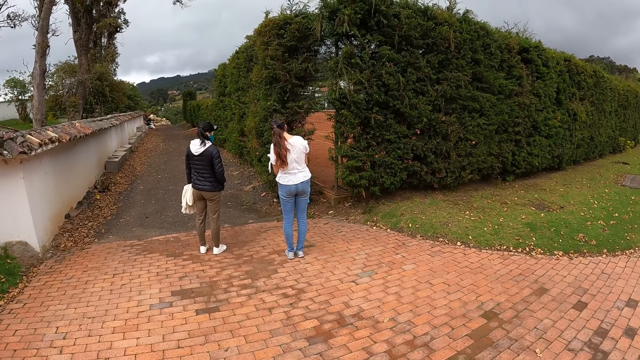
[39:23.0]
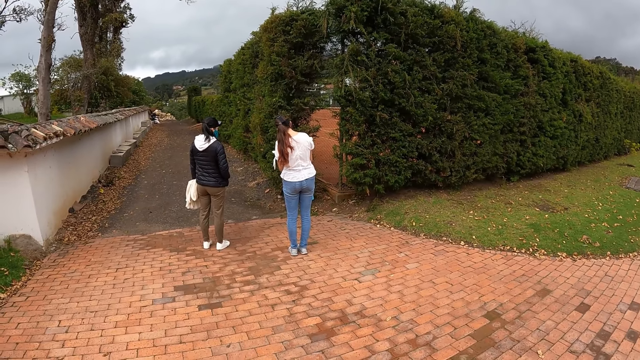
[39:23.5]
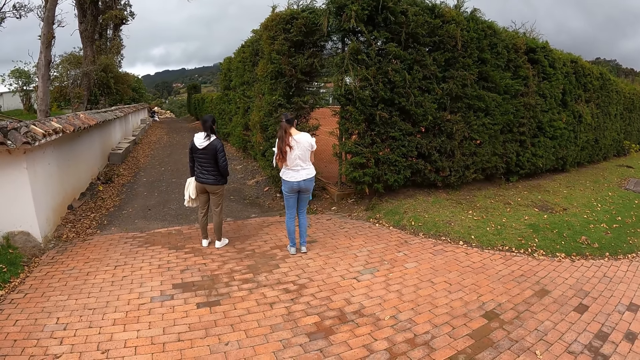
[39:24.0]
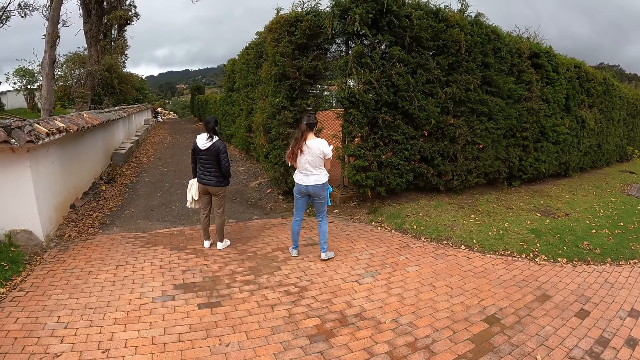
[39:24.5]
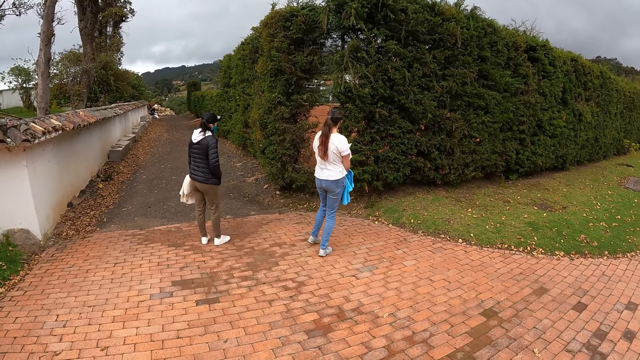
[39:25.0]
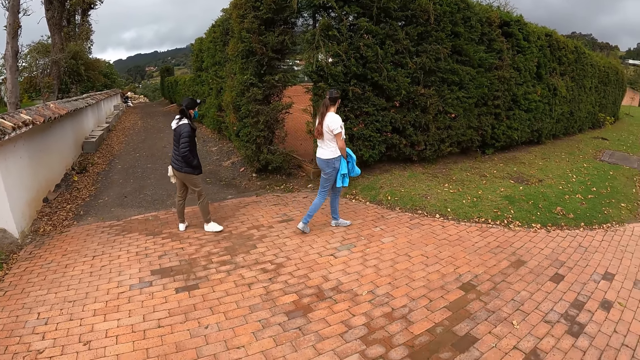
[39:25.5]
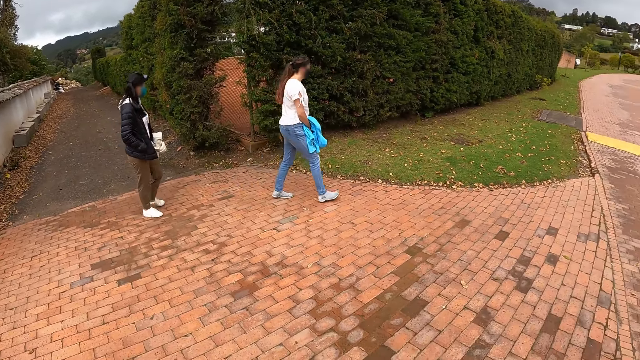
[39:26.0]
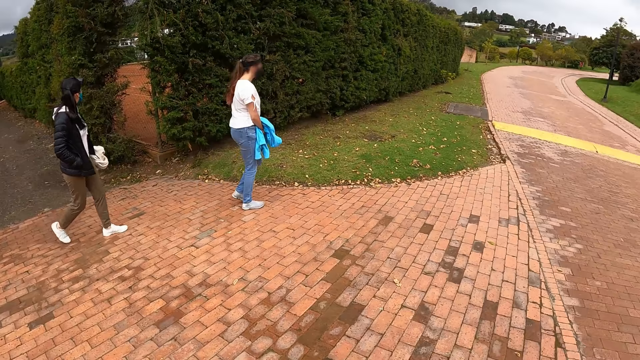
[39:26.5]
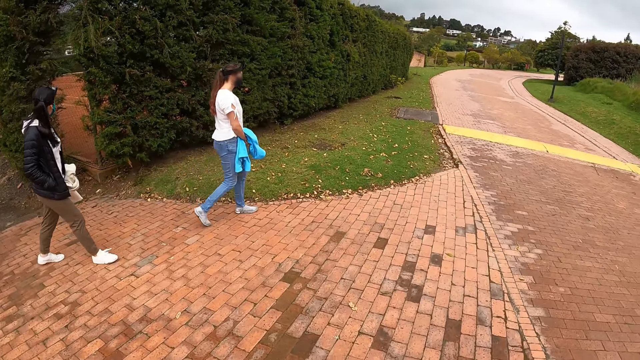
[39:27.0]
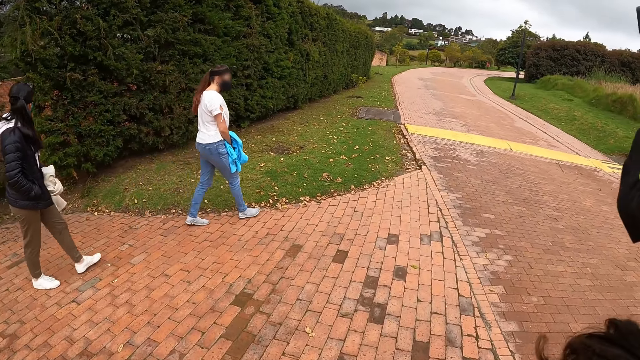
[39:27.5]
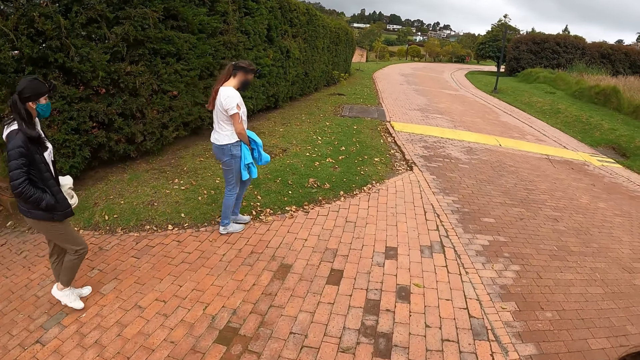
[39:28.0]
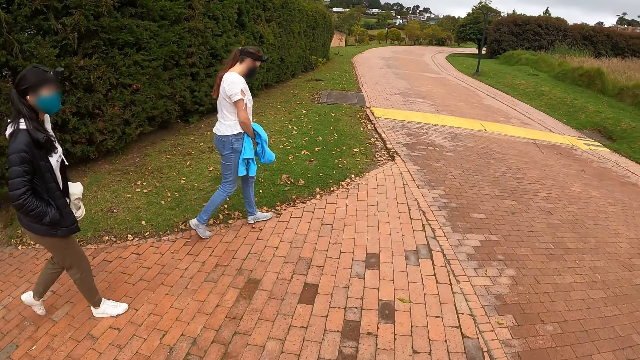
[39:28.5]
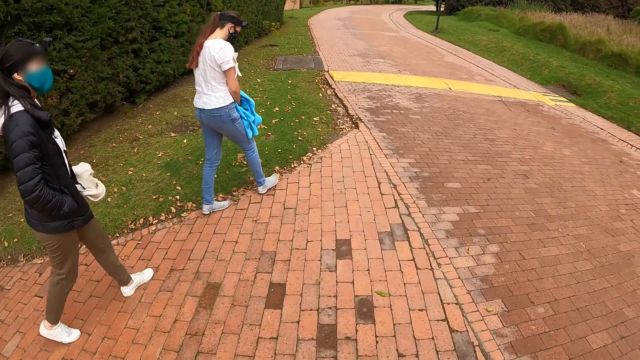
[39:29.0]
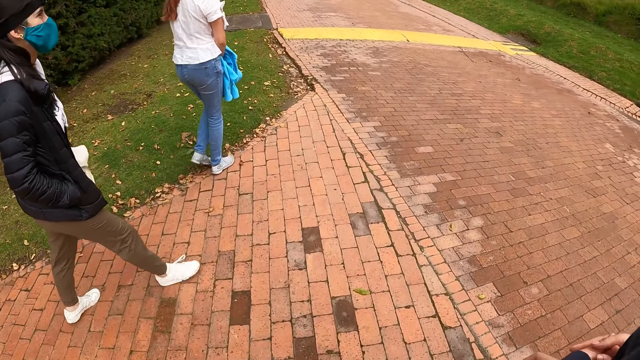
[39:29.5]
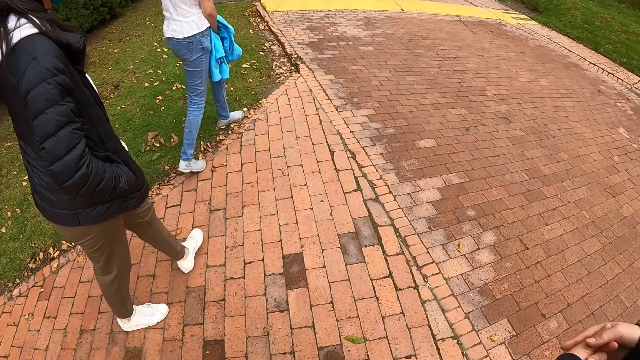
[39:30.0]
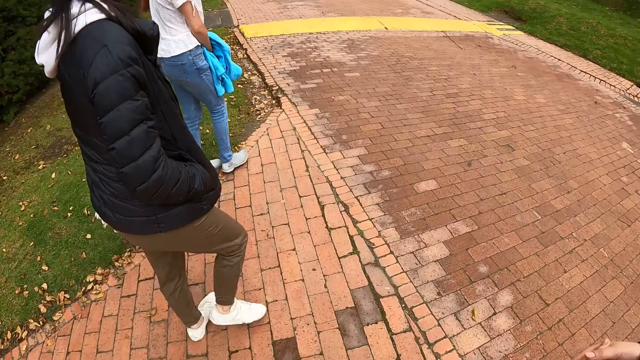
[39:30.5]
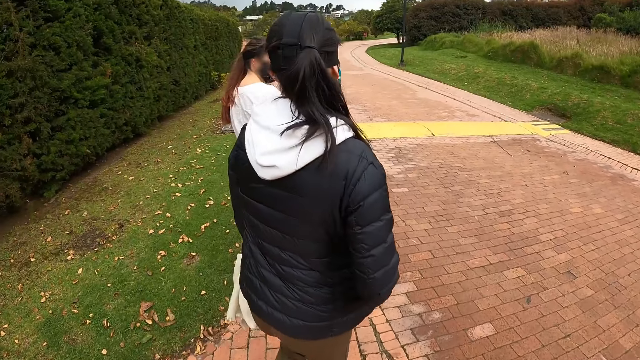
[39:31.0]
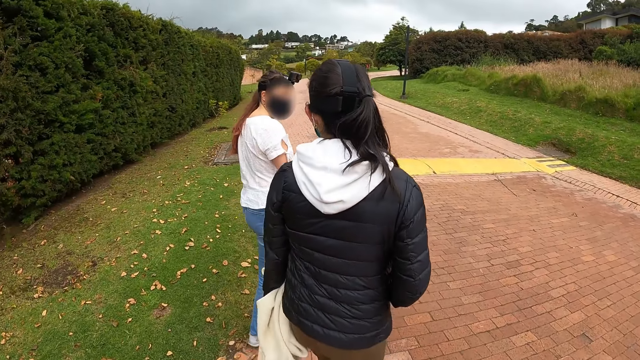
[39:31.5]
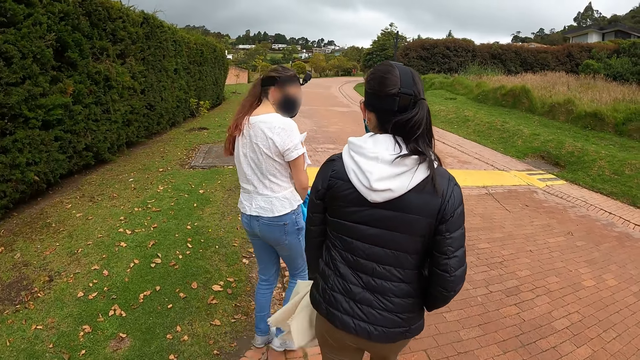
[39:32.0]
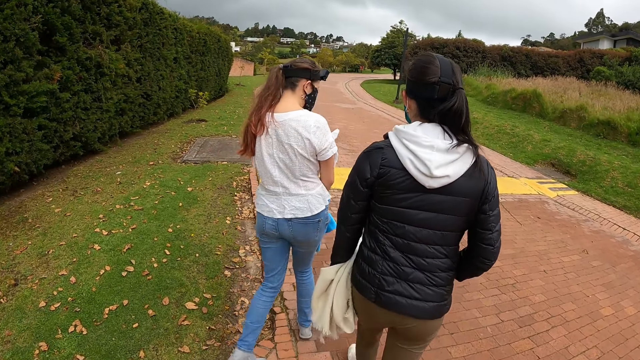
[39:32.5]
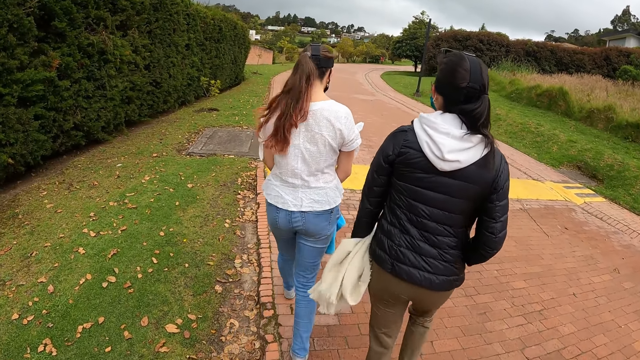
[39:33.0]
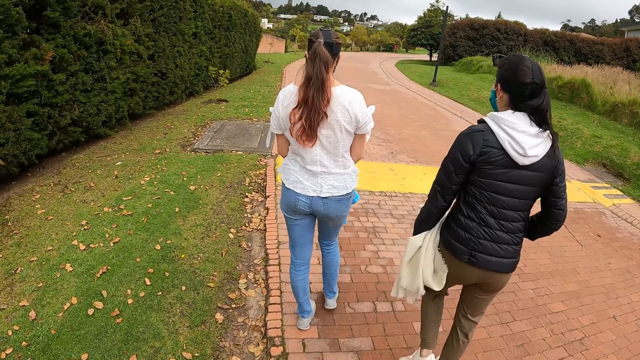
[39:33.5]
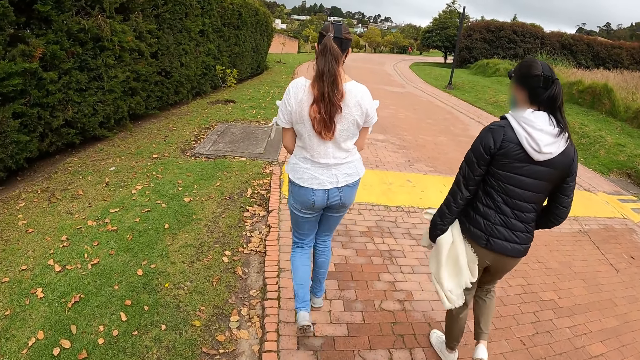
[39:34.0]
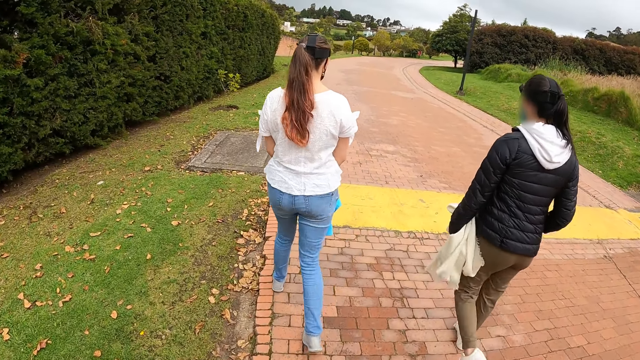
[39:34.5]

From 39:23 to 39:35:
The camera wearer stares at the person and the other person. They walk on a driveway with three women.

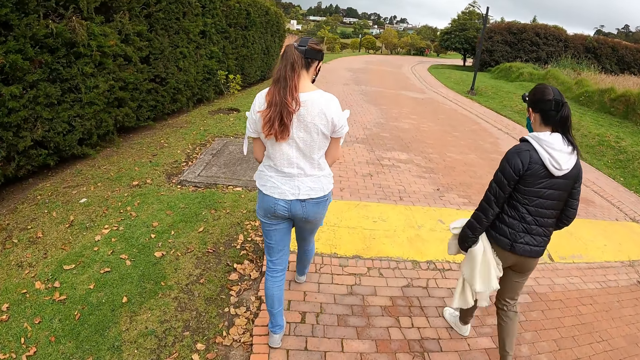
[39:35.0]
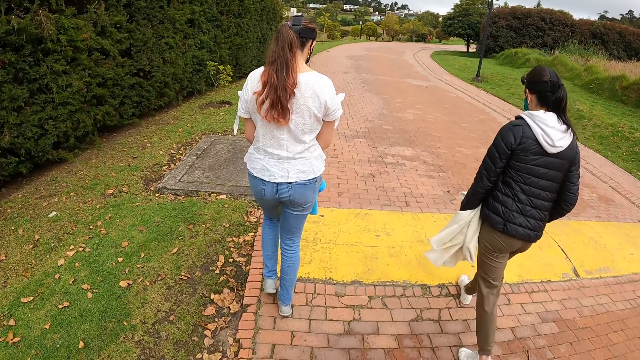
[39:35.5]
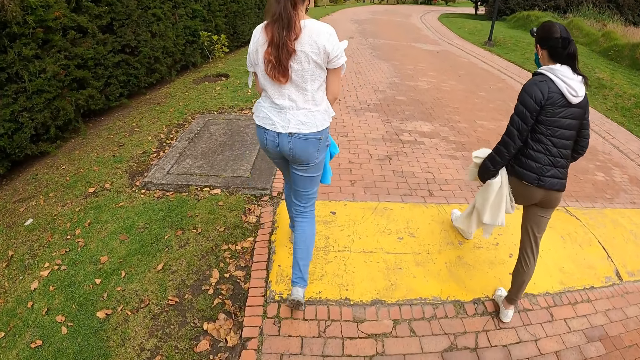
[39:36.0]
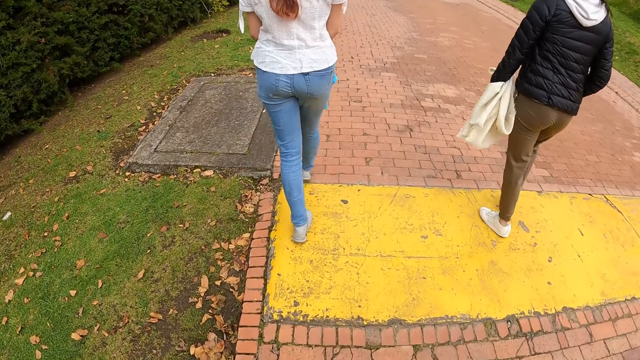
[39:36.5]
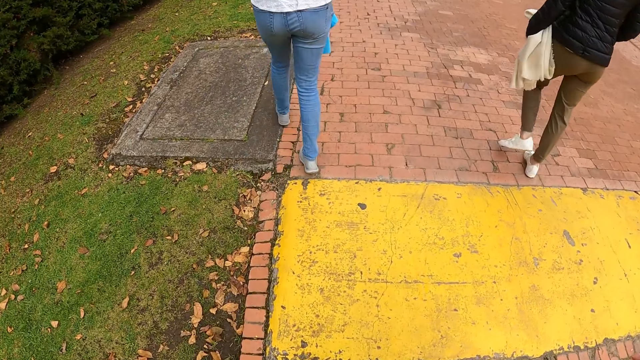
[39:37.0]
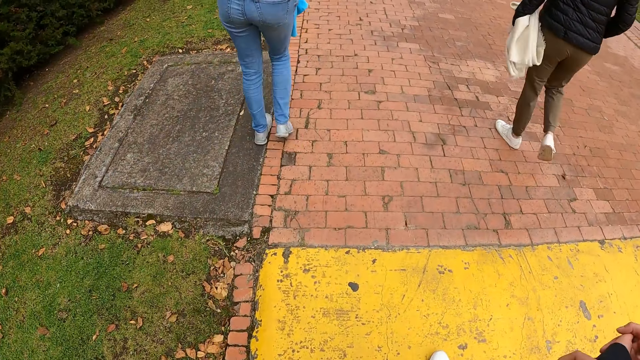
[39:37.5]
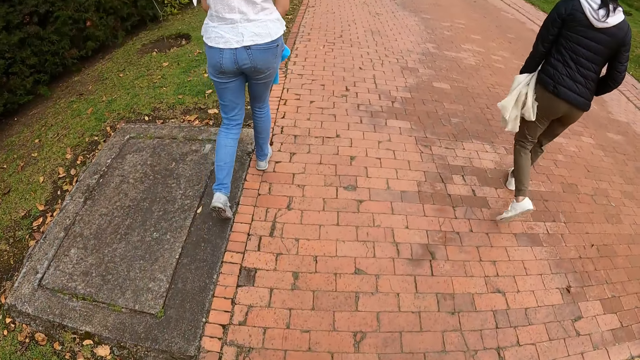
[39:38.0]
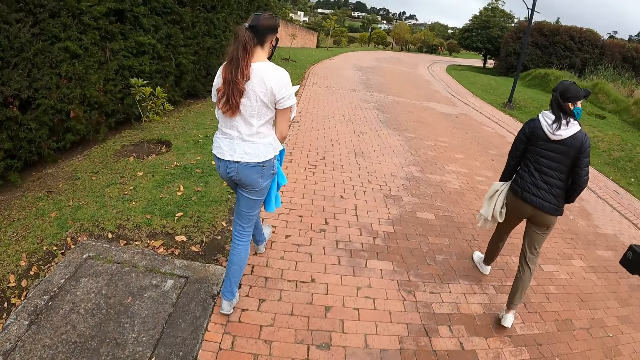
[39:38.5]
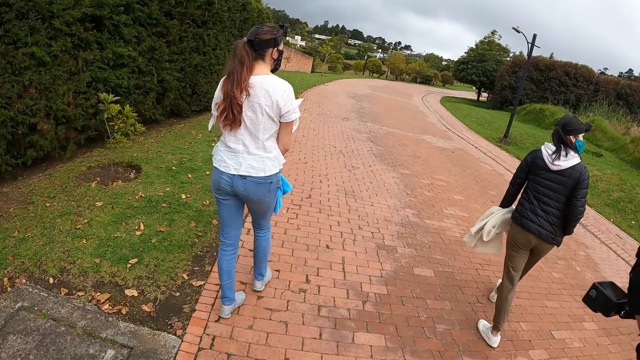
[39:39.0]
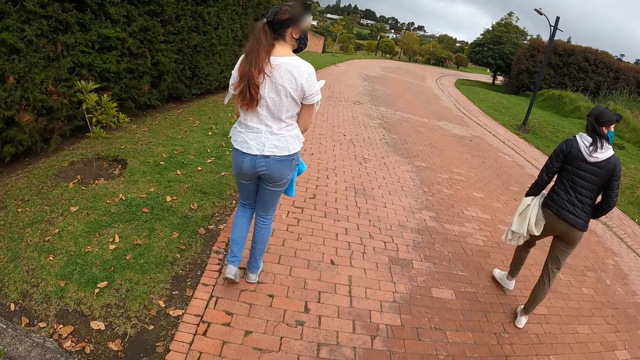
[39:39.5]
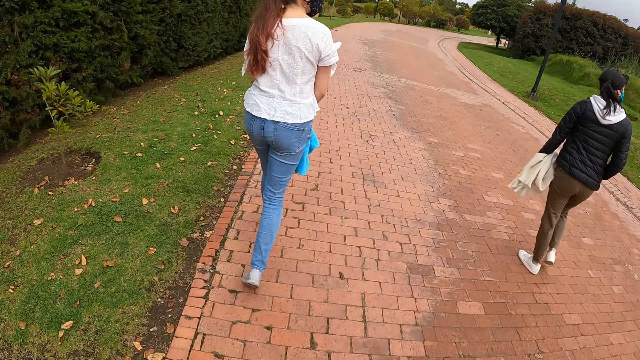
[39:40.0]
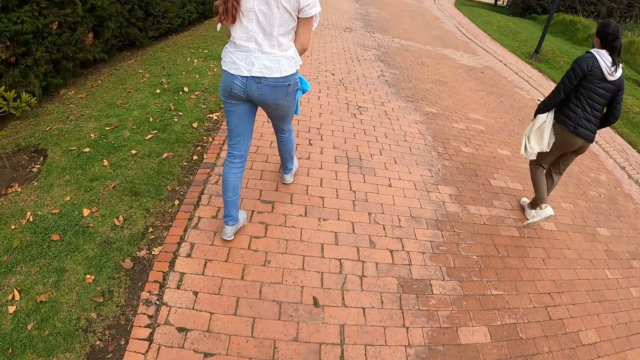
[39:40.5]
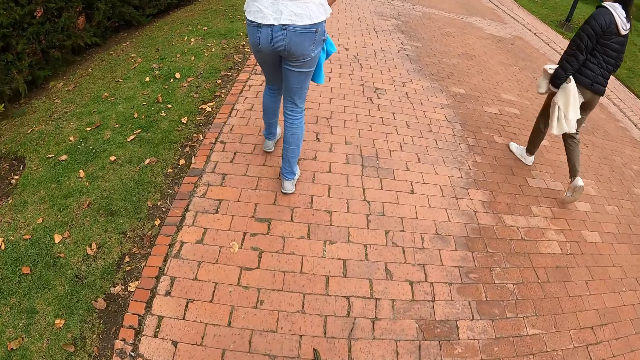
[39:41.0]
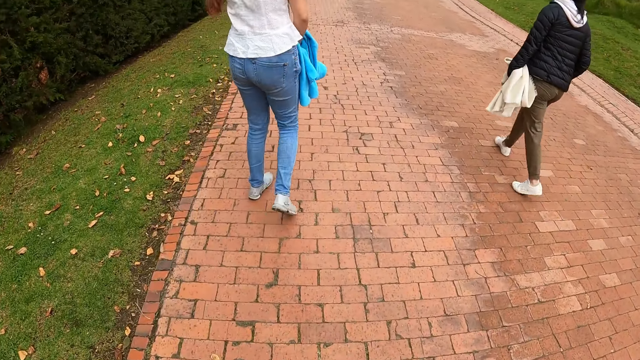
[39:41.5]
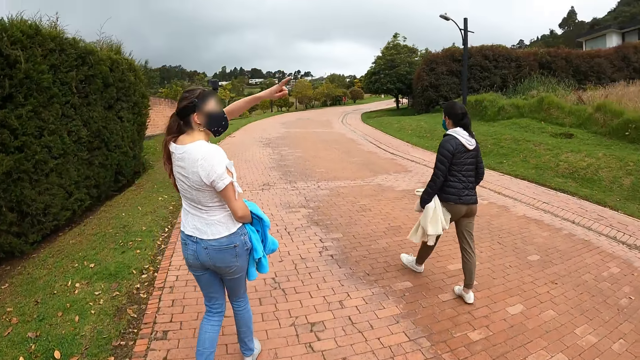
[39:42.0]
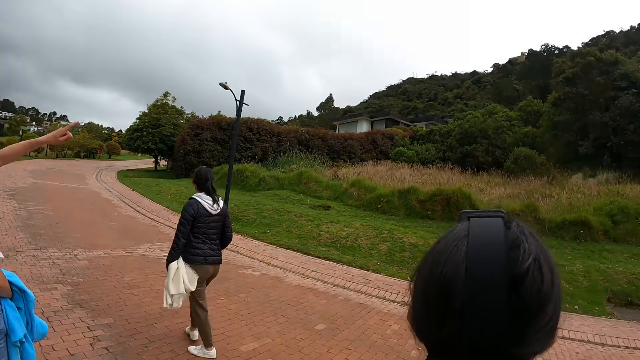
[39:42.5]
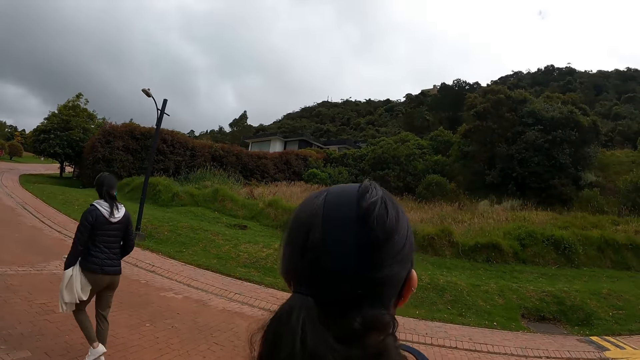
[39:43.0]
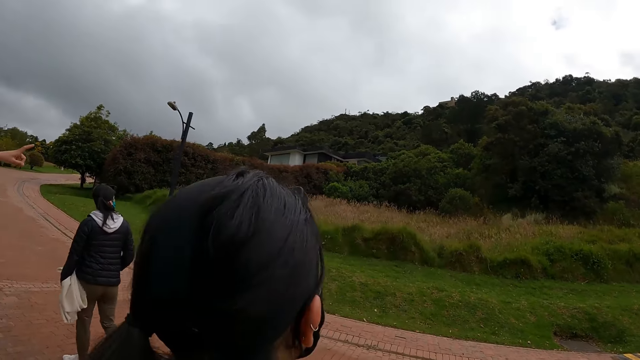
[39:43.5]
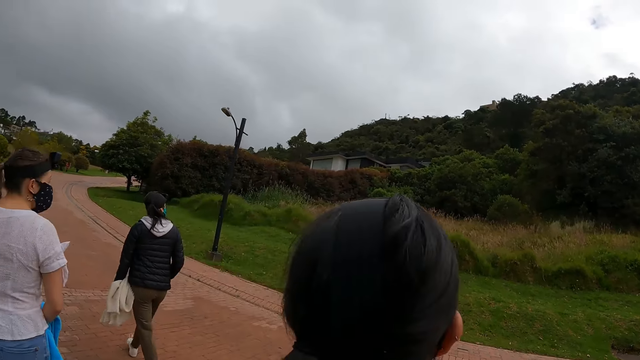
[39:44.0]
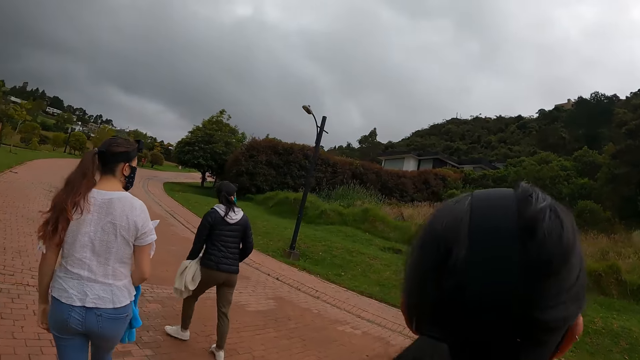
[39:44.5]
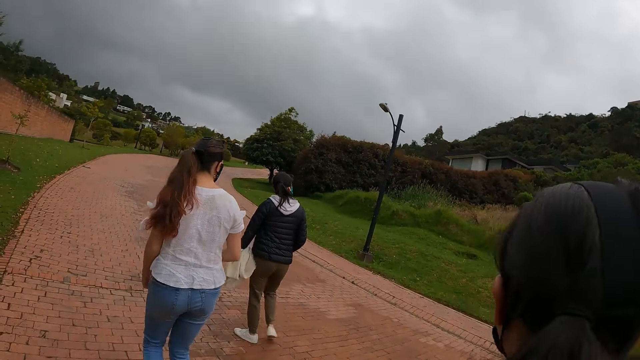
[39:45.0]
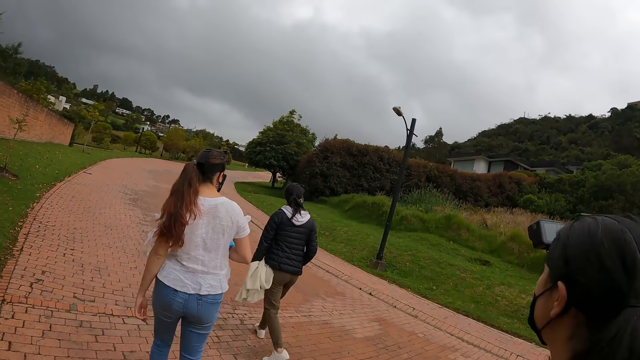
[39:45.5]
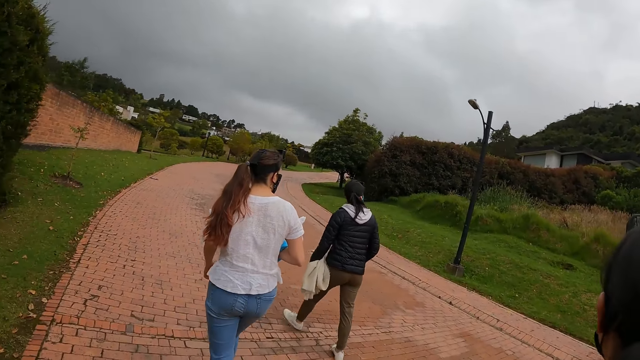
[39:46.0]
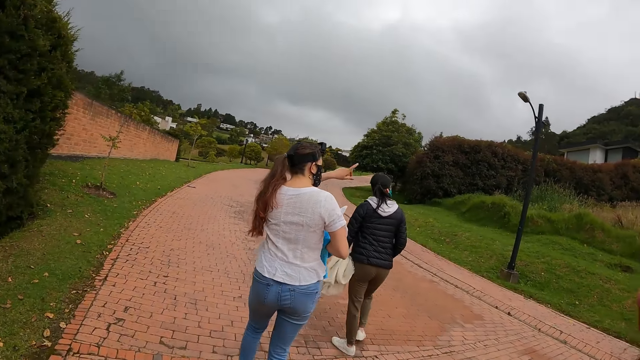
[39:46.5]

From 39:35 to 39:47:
A woman points to a direction with her left hand. The woman raises her hand. The camera wearer looks around. They and the three people walk along the road. The woman points to a direction with her left hand again.
